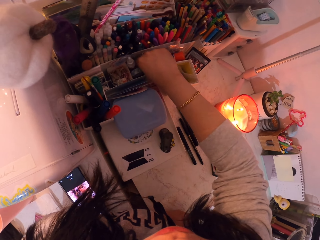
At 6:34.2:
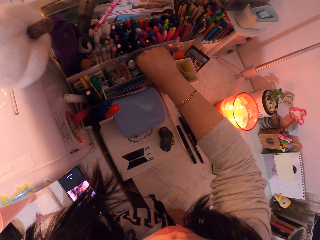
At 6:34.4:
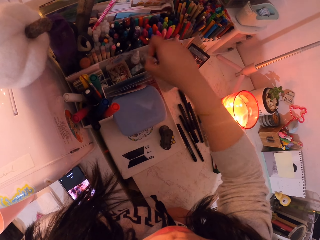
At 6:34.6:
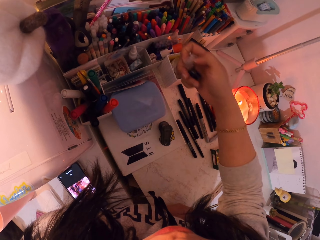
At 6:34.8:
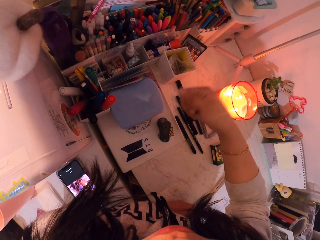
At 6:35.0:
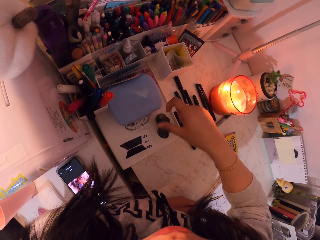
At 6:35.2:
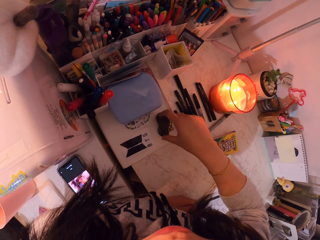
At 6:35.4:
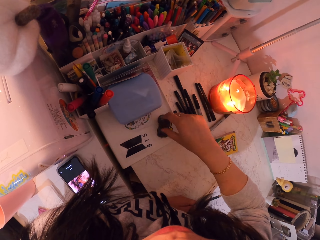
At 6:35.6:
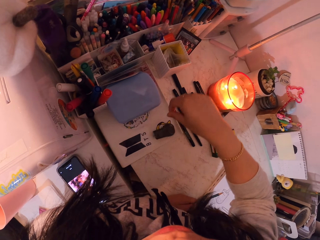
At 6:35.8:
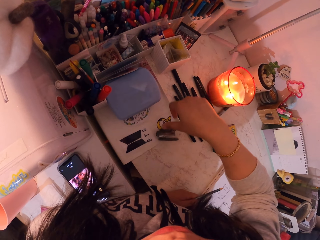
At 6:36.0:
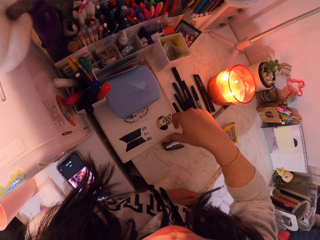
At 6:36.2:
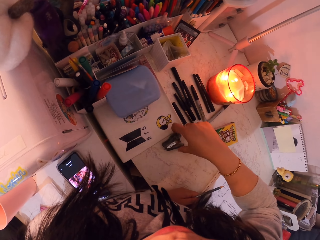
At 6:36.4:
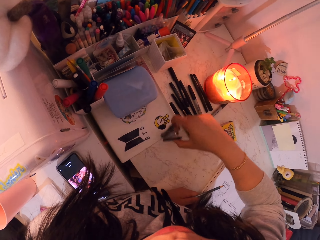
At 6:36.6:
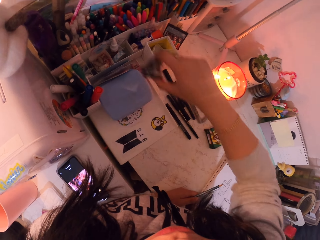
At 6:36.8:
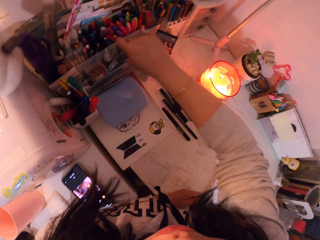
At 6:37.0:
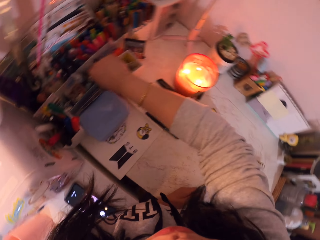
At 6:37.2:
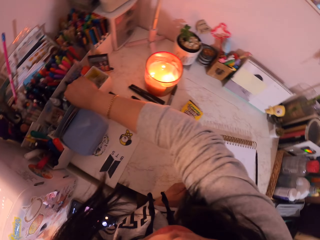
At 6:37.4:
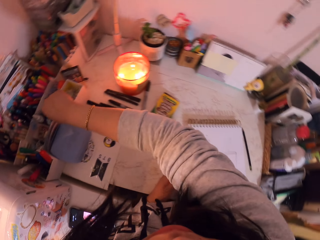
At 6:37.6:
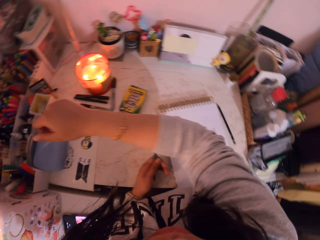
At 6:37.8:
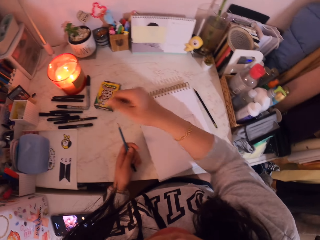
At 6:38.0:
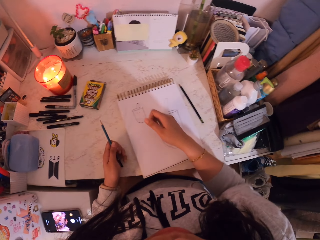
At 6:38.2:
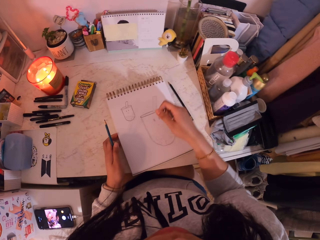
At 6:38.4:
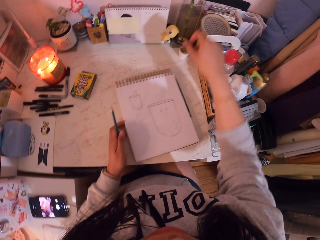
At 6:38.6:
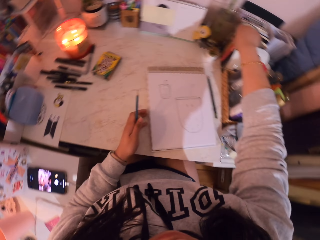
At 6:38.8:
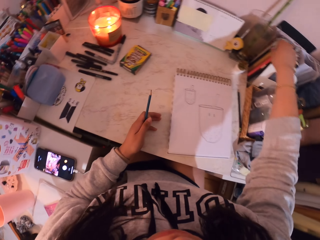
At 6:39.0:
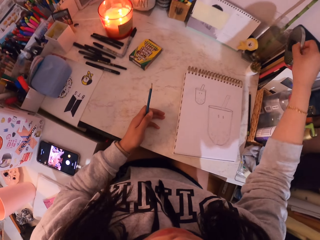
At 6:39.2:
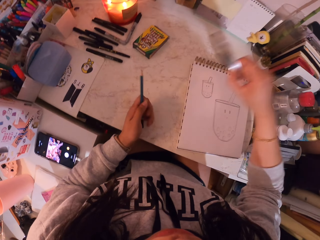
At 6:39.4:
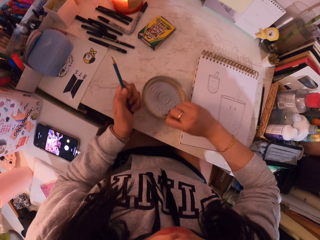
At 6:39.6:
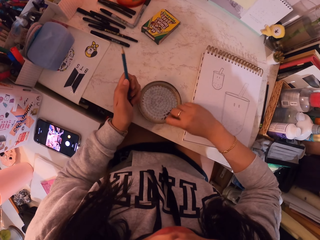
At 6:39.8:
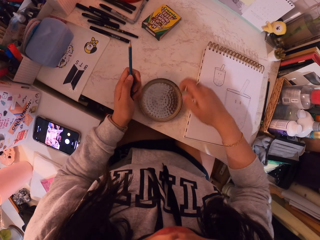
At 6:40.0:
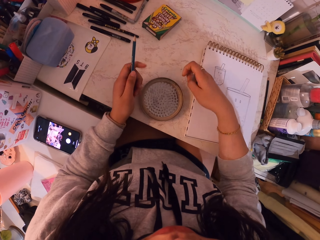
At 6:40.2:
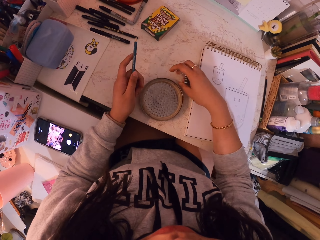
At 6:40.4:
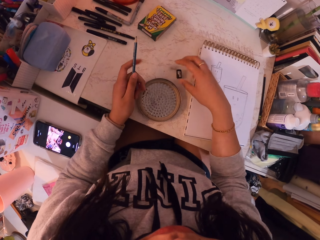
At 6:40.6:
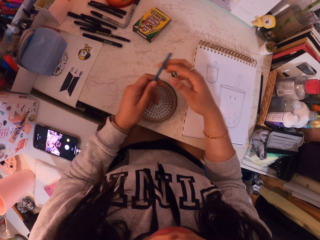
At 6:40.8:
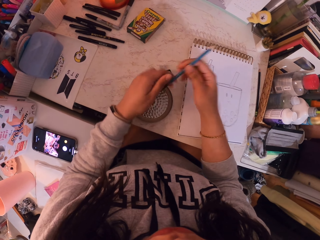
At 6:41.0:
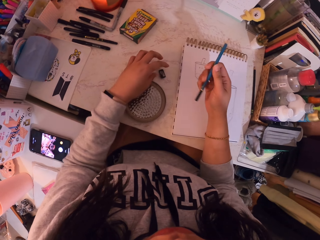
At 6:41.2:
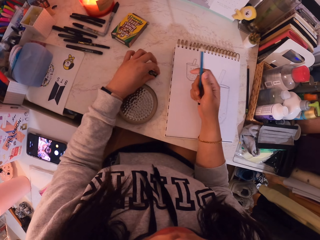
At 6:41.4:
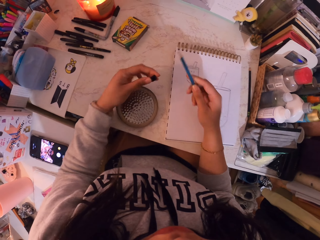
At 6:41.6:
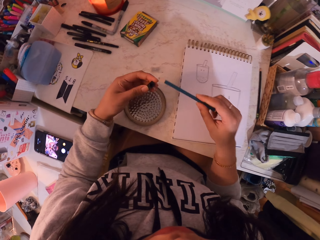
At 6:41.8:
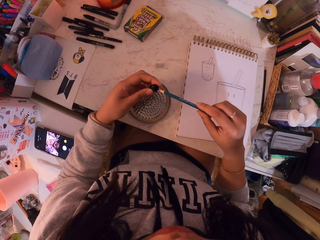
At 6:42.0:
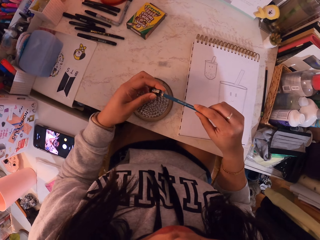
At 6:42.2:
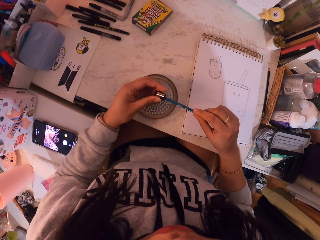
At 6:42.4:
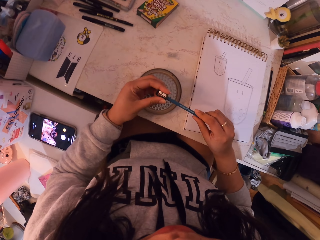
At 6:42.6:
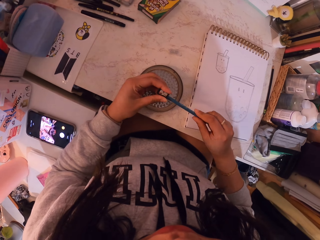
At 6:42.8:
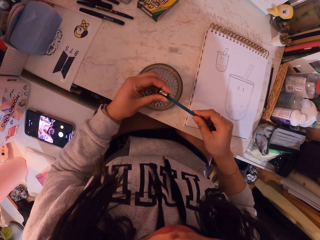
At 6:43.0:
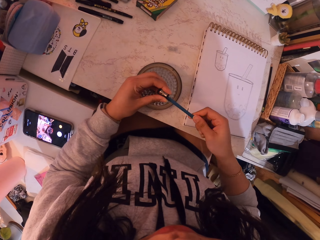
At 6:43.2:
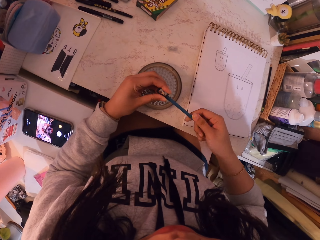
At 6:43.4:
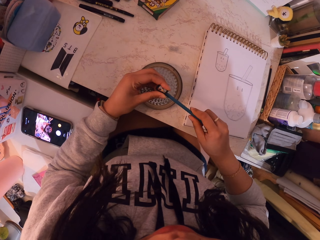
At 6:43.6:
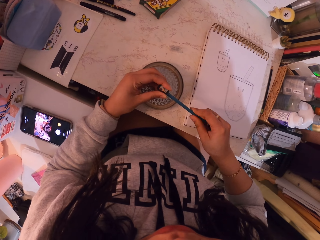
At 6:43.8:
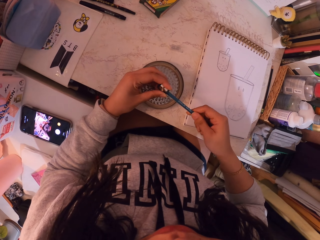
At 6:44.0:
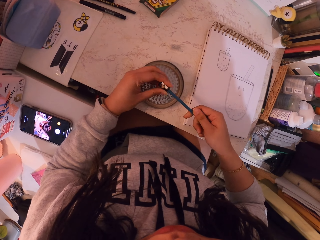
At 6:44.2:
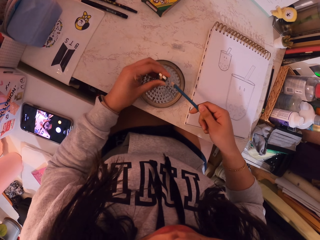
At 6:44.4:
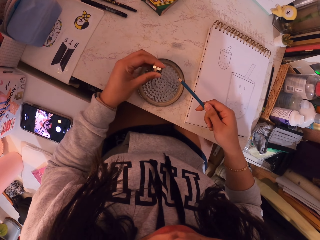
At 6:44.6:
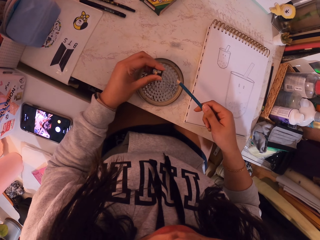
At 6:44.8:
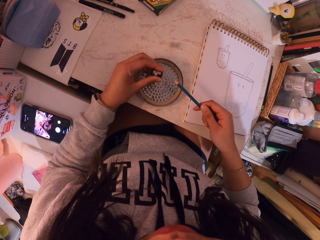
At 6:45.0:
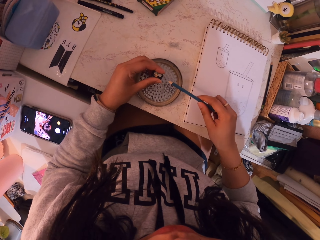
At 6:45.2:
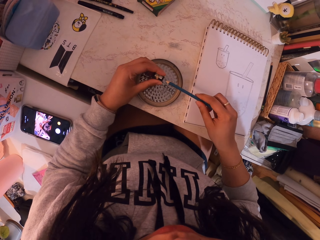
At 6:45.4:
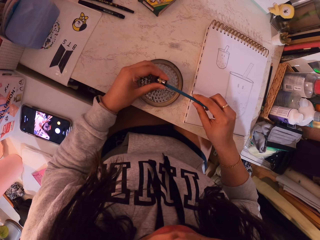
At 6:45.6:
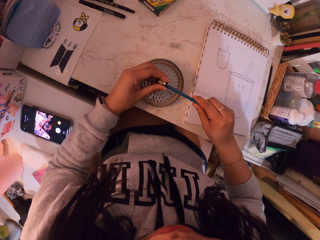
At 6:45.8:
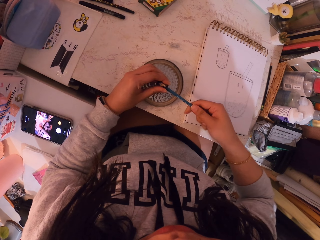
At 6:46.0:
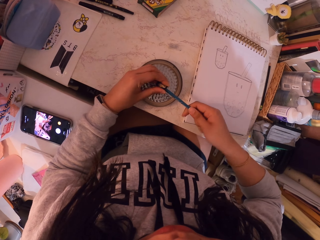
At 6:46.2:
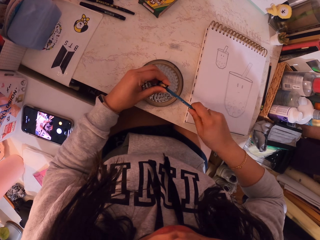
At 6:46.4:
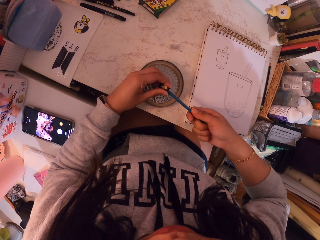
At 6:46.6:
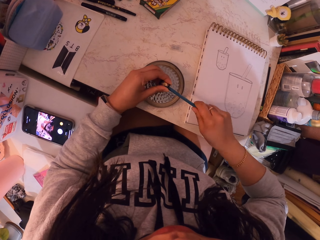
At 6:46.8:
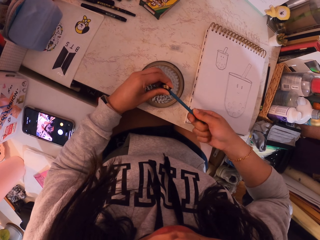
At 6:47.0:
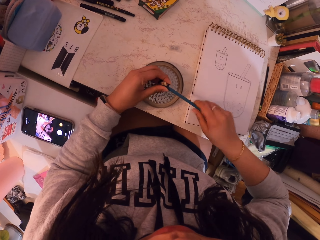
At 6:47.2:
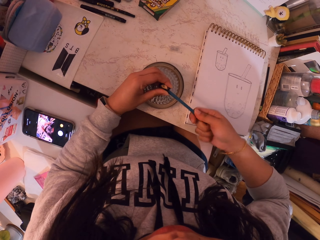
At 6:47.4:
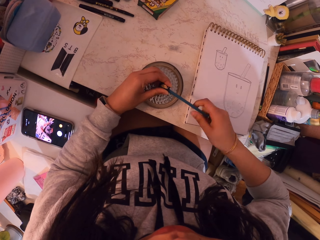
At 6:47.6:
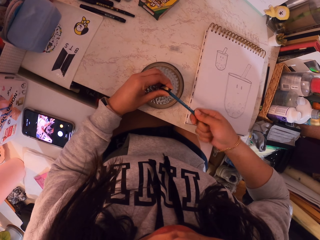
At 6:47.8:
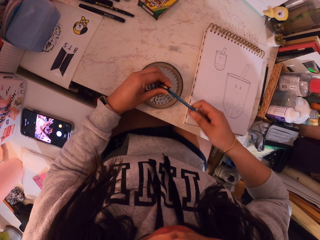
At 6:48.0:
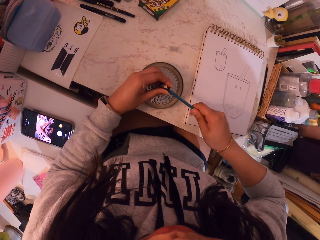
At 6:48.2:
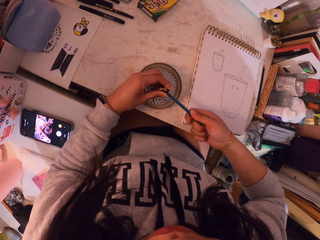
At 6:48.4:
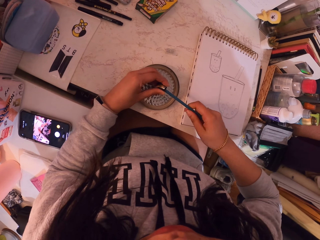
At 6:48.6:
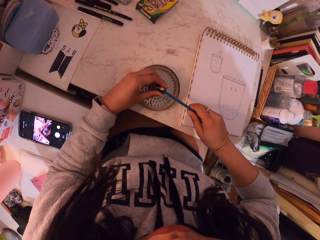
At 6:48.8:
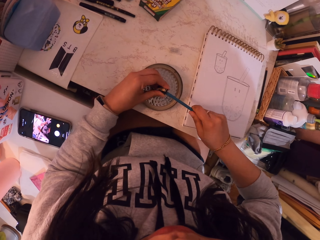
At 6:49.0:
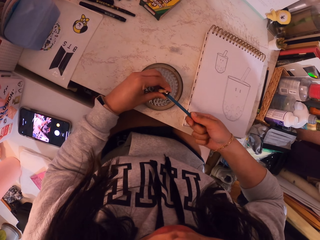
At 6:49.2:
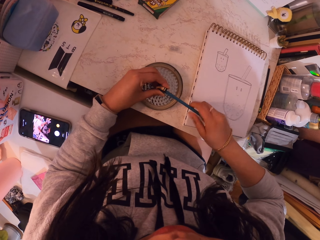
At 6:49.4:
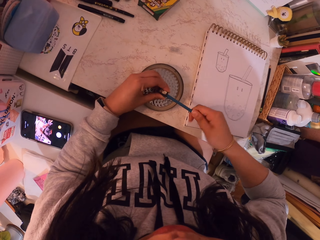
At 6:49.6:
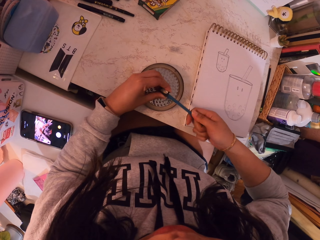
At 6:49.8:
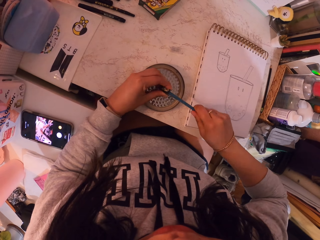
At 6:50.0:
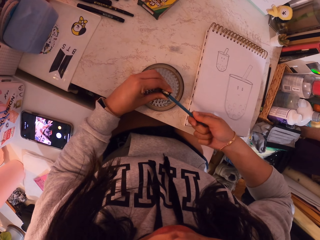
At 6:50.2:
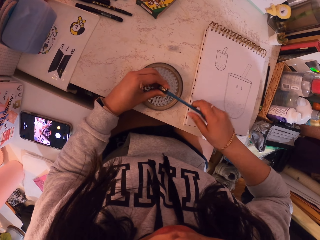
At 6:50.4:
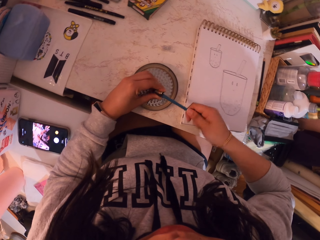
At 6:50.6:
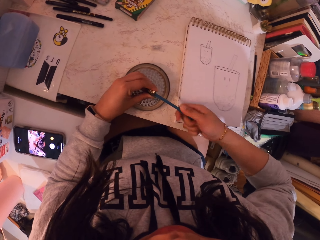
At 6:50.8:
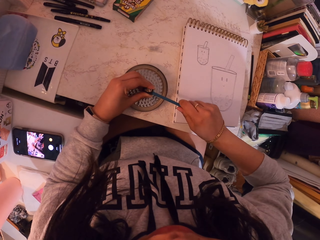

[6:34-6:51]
The camera wearer puts a hand in the box. They remove another sharpener from the box. They take the clip or stapler machine from the table. They put the clip back in the box. They pick up a lid or dish from the top of the books. They place the lid on the table. They place the sharpener on the table. They place the pencil on the other hand. They take the sharpener from the table. They sharpen the pencil with the sharpener. They drop the sharpening shavings in the lid. They sharpen the pencil with the sharpener.

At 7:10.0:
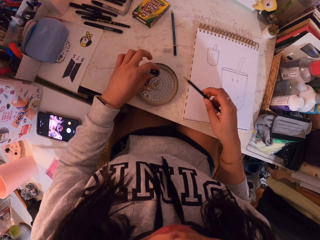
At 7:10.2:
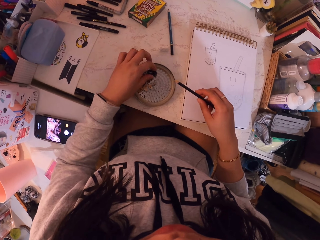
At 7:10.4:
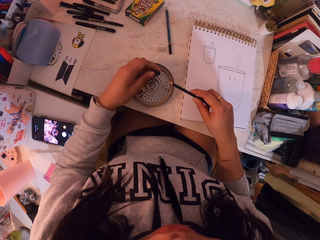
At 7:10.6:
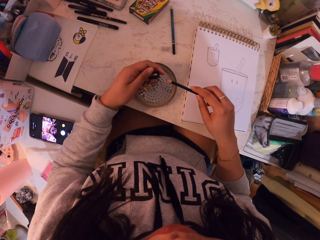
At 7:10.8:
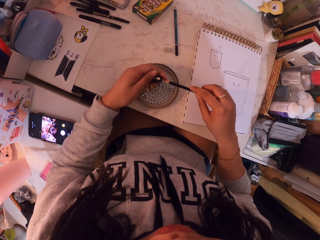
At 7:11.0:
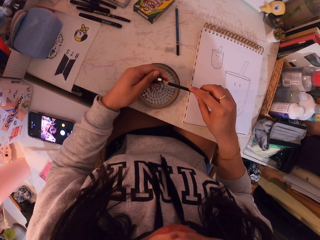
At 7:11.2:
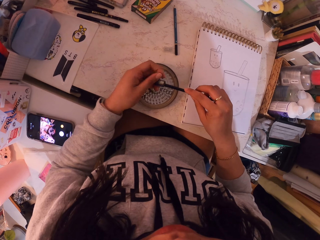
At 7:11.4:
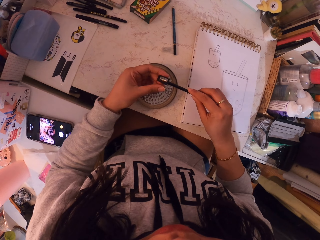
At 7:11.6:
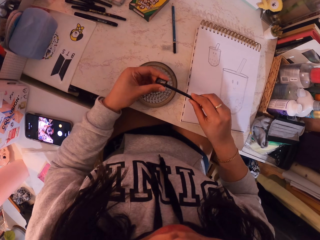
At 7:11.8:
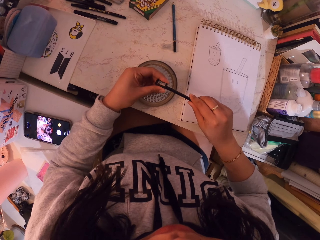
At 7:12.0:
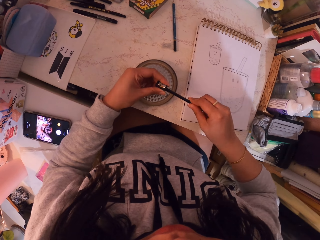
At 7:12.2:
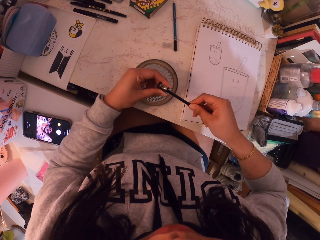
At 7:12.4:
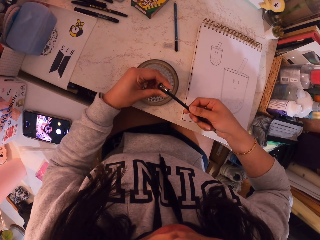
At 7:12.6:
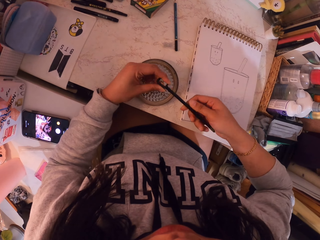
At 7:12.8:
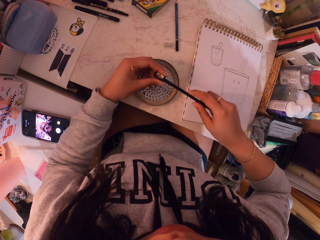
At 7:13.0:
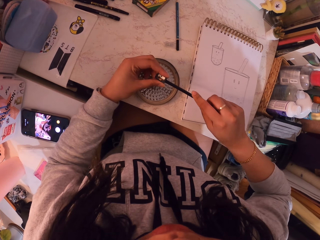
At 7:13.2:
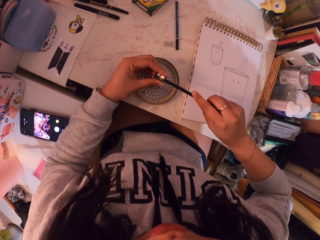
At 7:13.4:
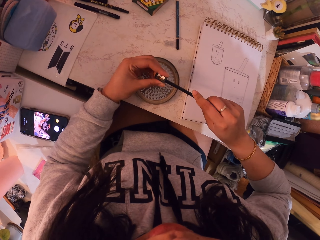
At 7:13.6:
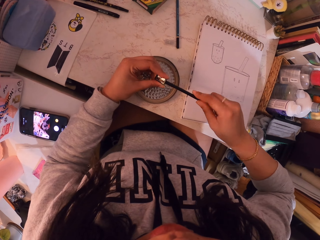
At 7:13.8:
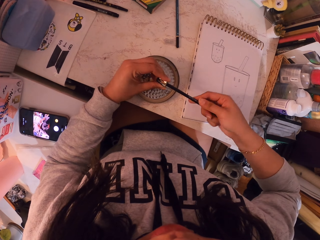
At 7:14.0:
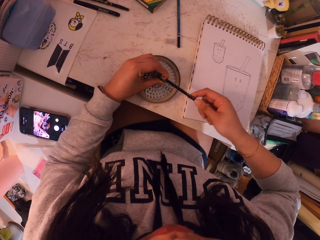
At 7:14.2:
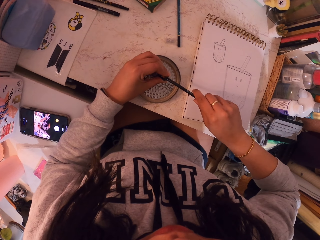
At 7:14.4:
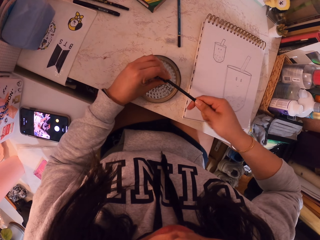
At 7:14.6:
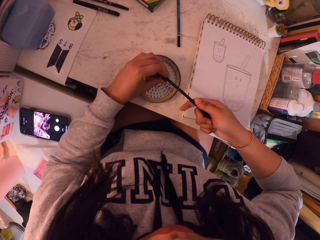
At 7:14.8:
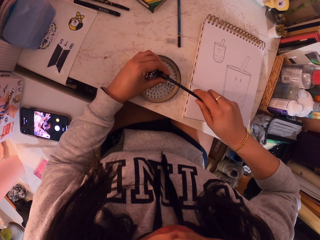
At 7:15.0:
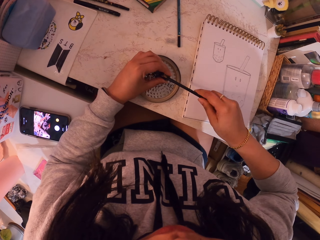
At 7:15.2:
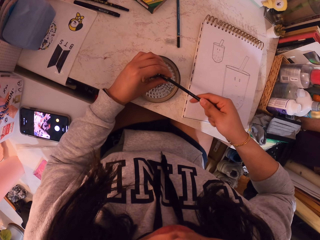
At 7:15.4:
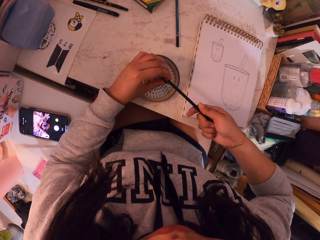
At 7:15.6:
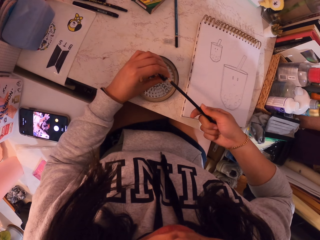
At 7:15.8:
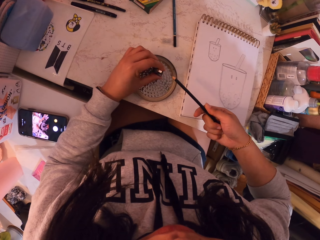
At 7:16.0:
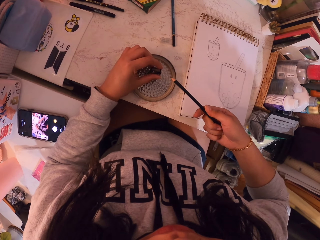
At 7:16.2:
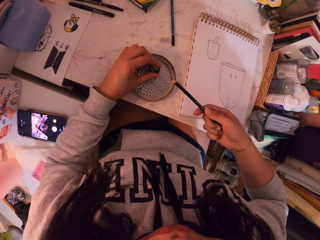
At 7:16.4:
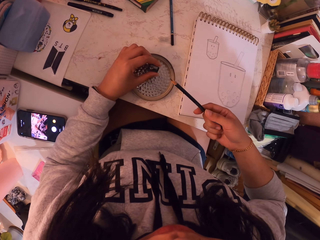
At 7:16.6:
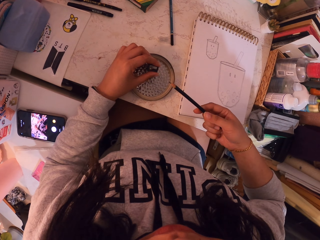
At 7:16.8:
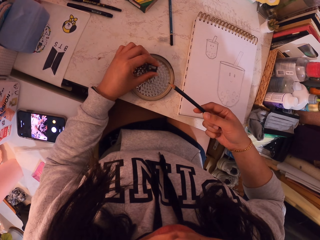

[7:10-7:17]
The camera wearer picks up the sharpener from the lid or dish. They sharpen the pencil with the sharpener. They remove the pencil from the sharpener. They look at the pencil.
